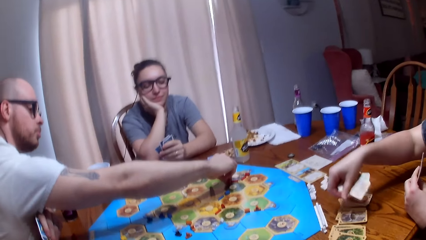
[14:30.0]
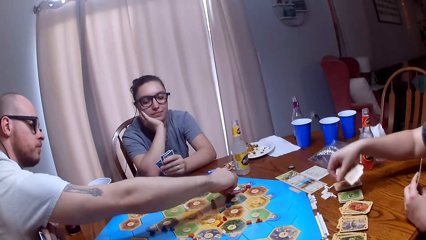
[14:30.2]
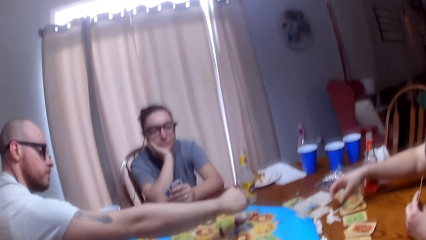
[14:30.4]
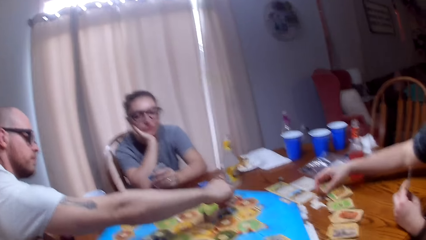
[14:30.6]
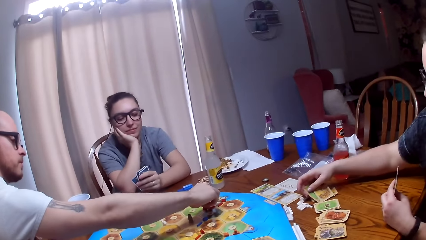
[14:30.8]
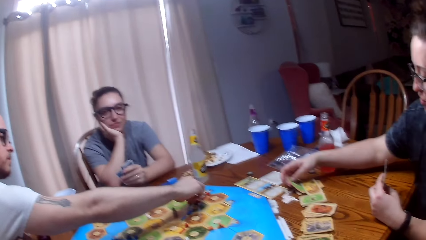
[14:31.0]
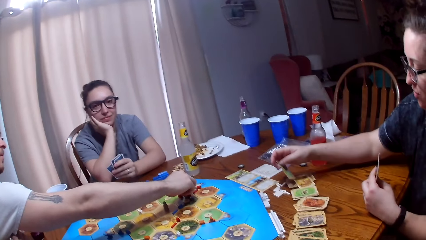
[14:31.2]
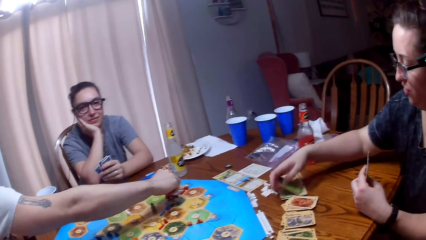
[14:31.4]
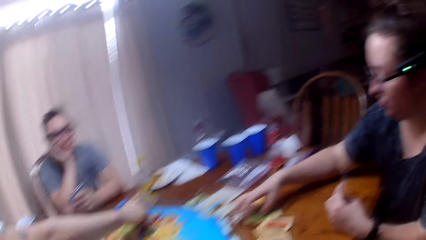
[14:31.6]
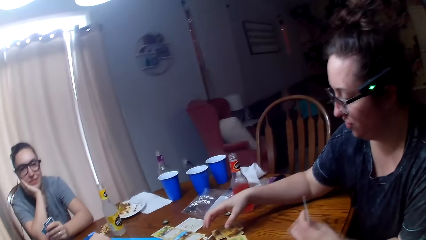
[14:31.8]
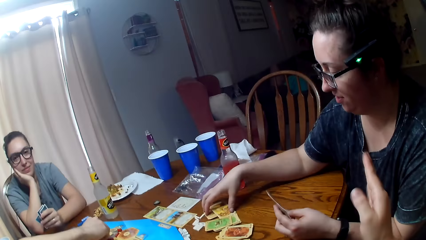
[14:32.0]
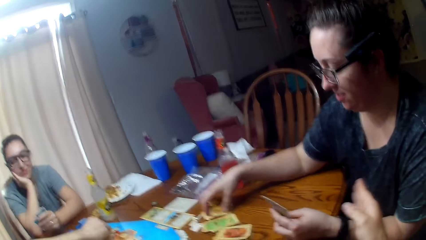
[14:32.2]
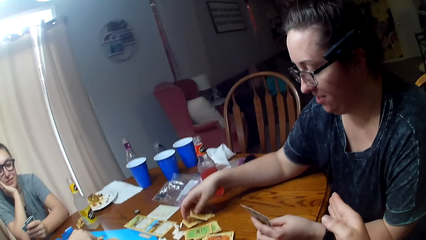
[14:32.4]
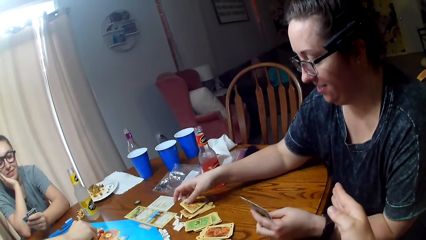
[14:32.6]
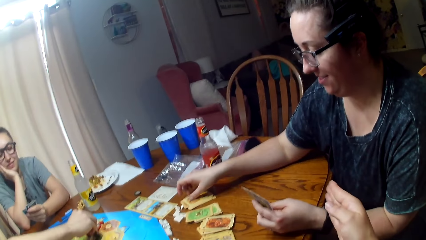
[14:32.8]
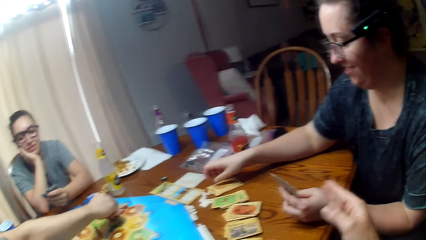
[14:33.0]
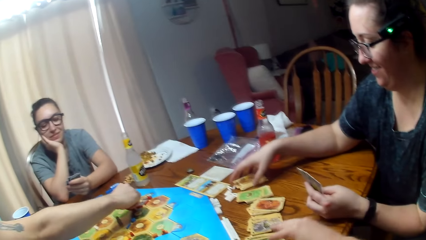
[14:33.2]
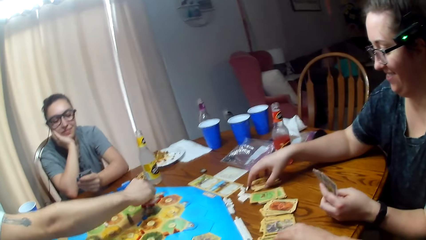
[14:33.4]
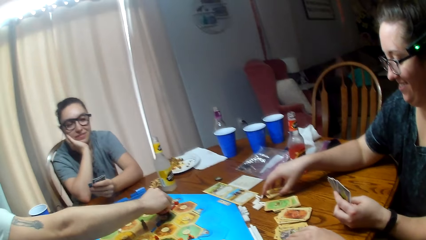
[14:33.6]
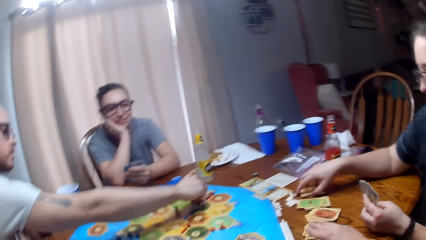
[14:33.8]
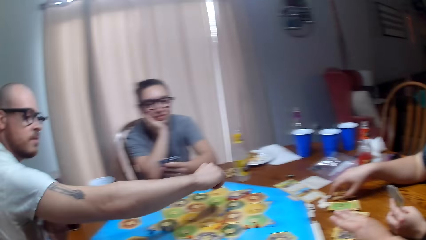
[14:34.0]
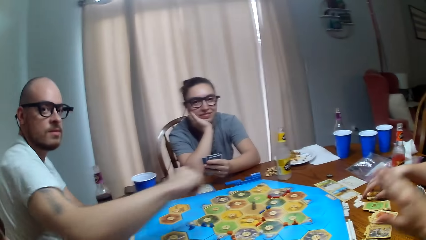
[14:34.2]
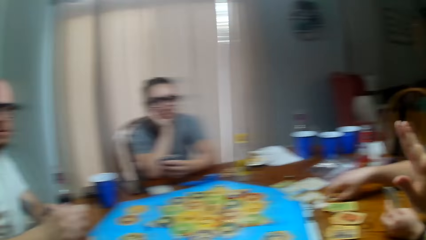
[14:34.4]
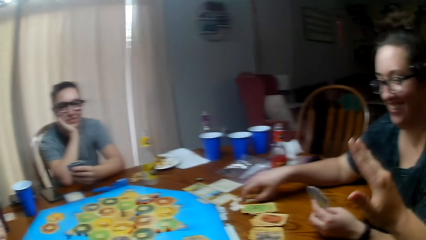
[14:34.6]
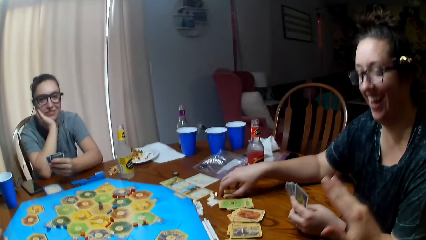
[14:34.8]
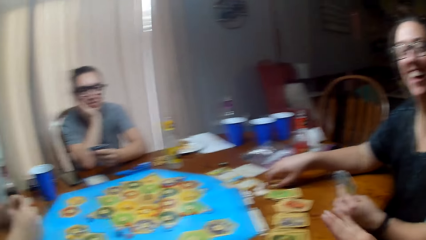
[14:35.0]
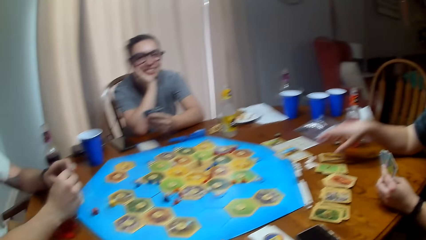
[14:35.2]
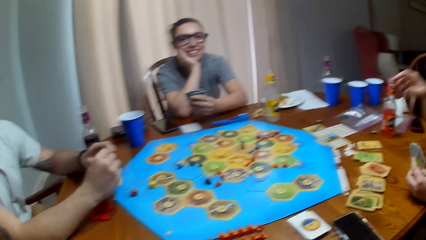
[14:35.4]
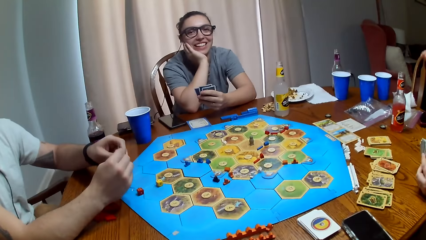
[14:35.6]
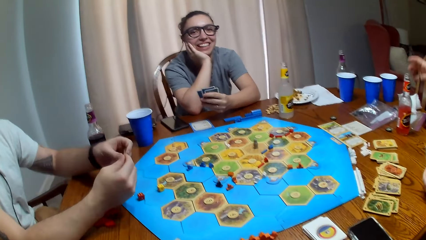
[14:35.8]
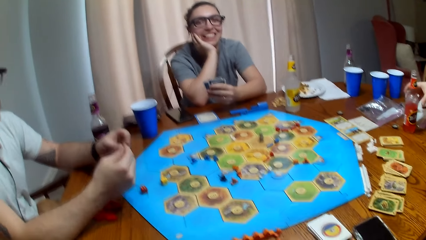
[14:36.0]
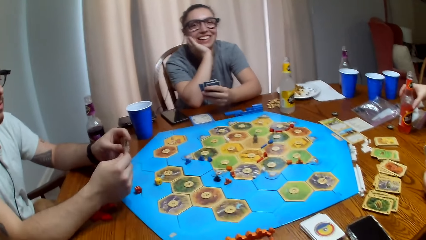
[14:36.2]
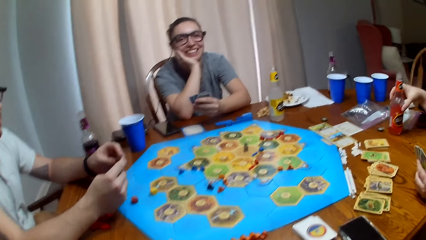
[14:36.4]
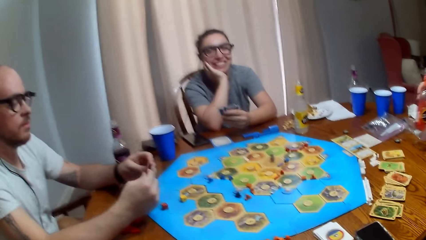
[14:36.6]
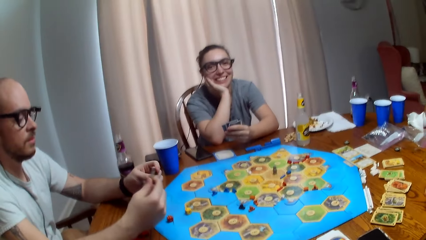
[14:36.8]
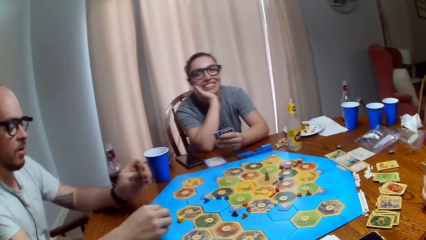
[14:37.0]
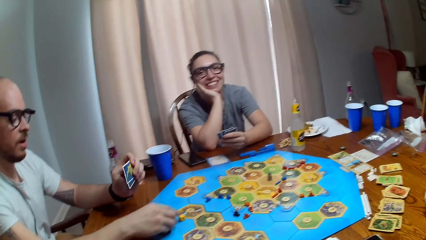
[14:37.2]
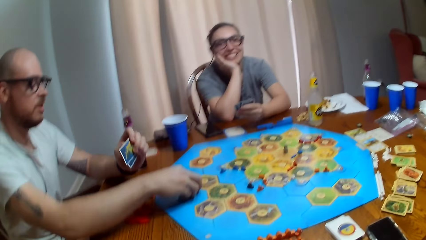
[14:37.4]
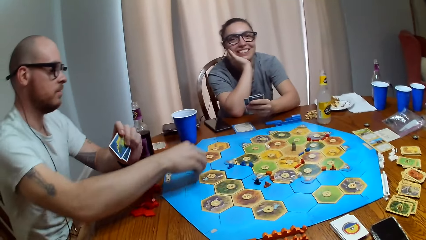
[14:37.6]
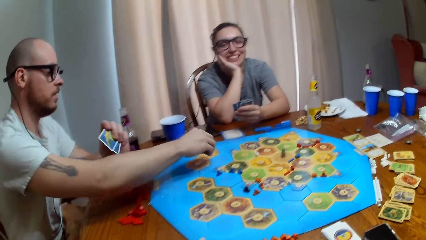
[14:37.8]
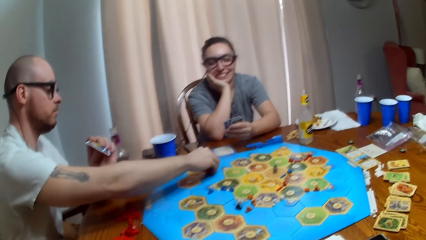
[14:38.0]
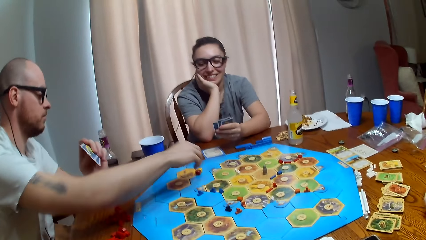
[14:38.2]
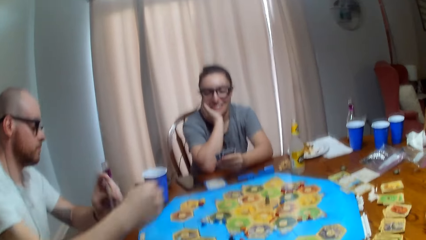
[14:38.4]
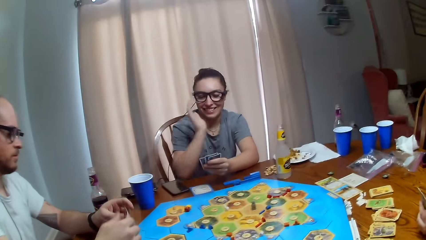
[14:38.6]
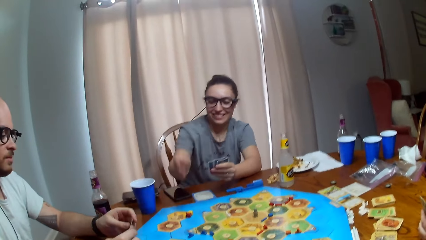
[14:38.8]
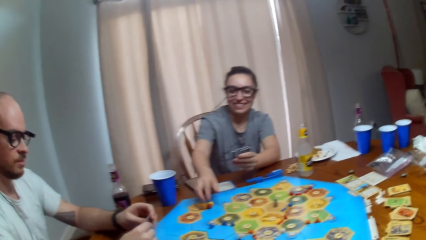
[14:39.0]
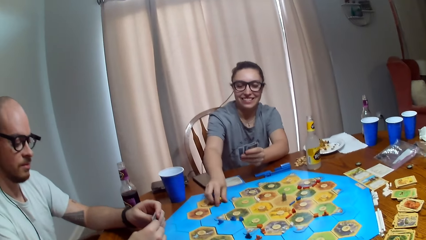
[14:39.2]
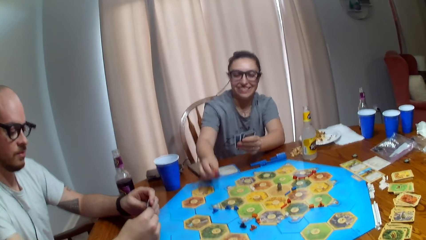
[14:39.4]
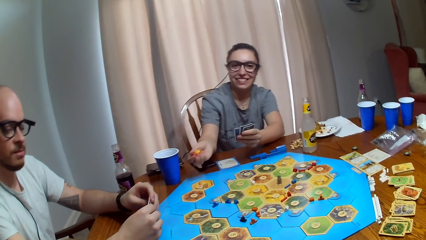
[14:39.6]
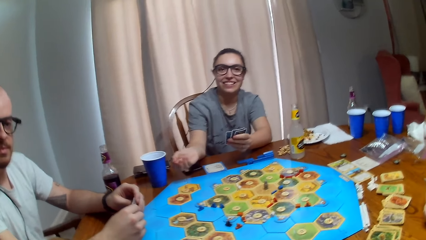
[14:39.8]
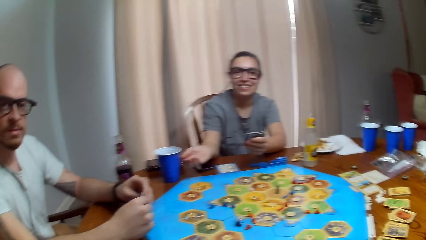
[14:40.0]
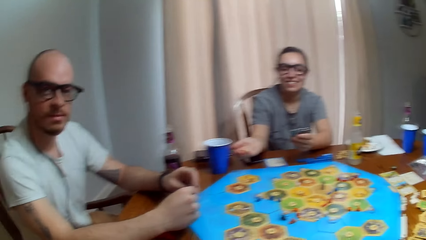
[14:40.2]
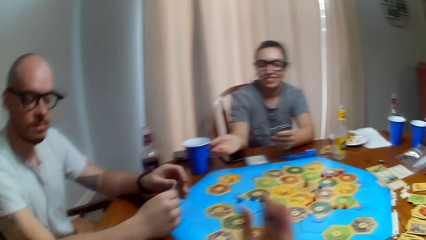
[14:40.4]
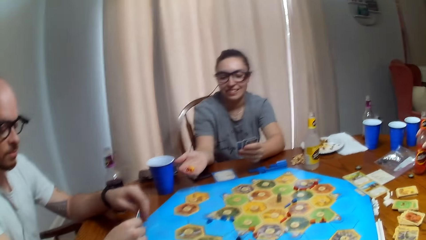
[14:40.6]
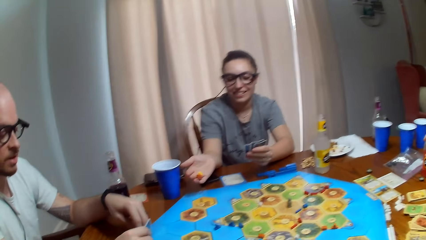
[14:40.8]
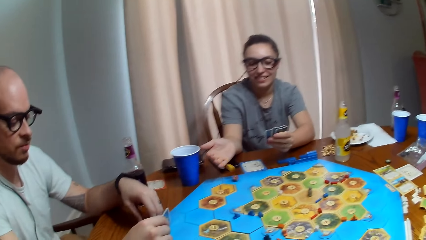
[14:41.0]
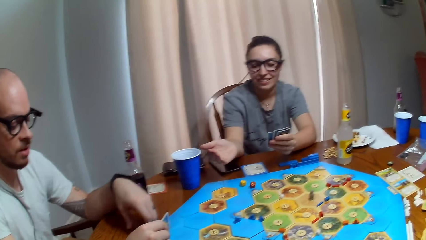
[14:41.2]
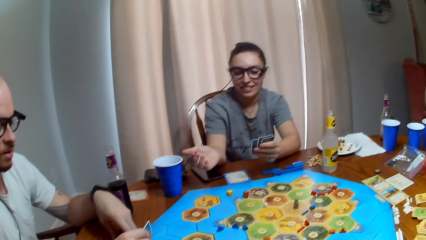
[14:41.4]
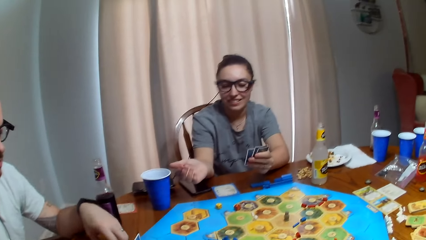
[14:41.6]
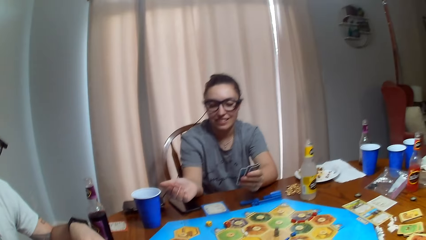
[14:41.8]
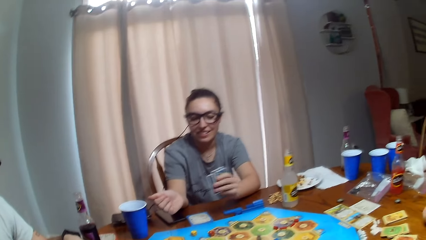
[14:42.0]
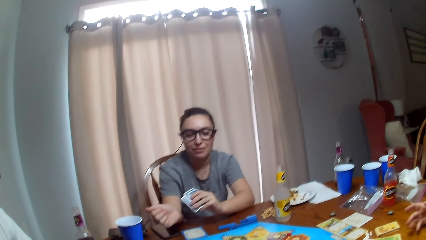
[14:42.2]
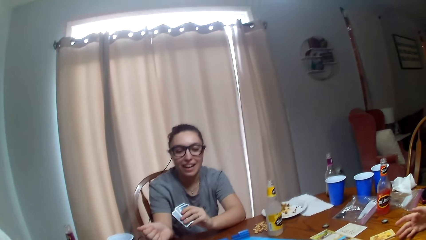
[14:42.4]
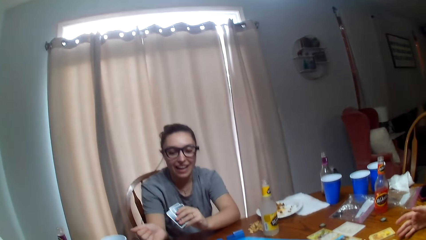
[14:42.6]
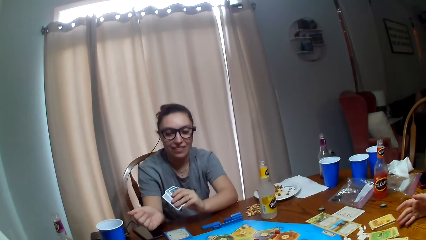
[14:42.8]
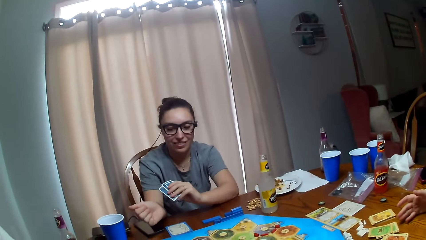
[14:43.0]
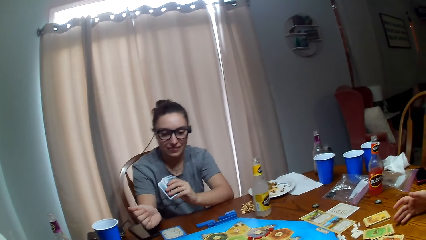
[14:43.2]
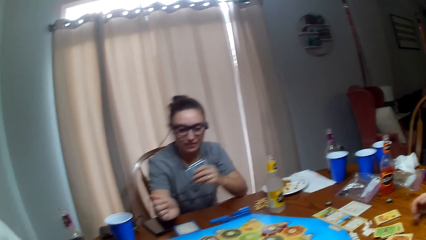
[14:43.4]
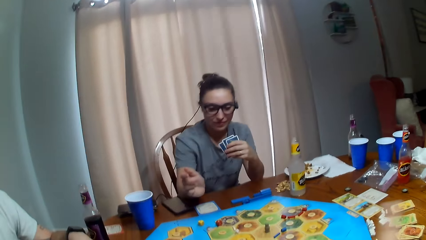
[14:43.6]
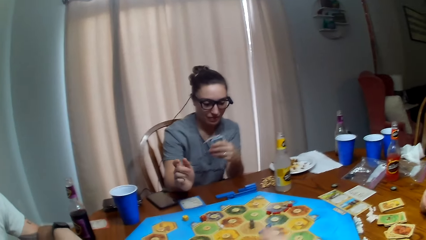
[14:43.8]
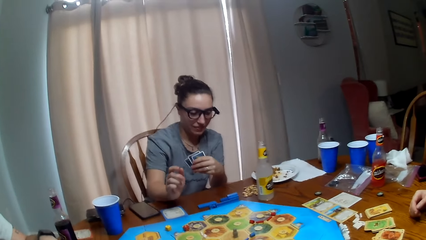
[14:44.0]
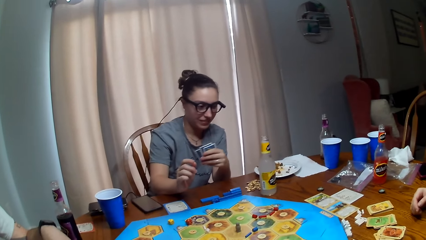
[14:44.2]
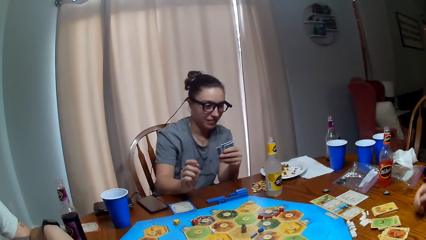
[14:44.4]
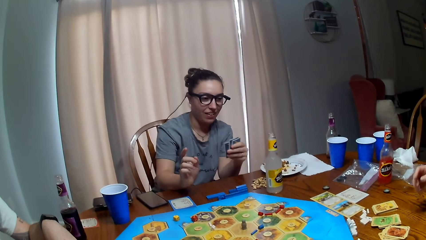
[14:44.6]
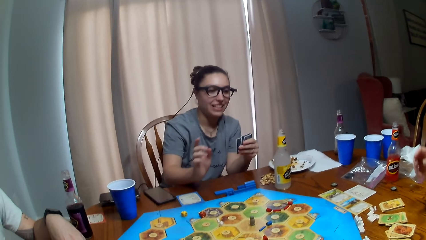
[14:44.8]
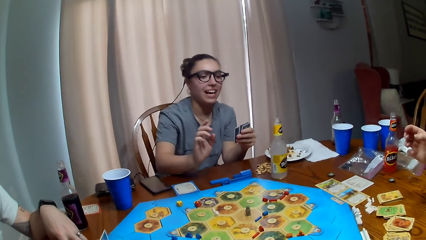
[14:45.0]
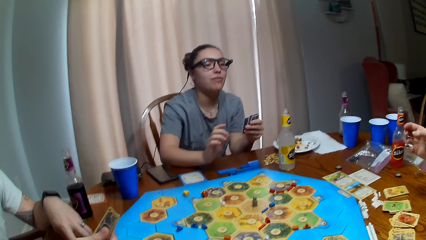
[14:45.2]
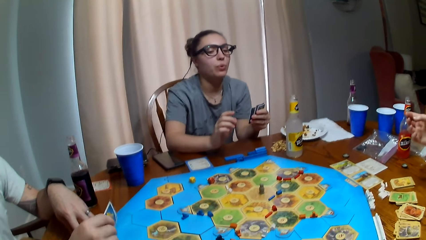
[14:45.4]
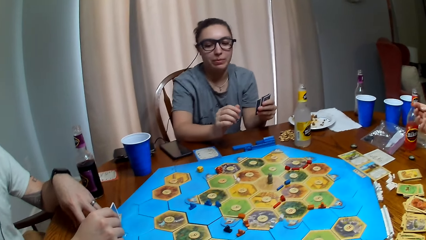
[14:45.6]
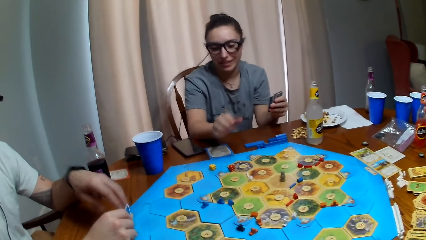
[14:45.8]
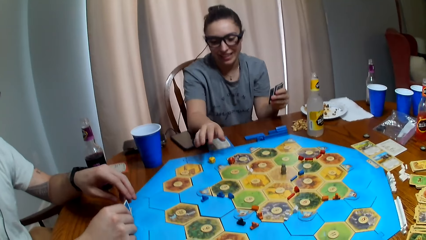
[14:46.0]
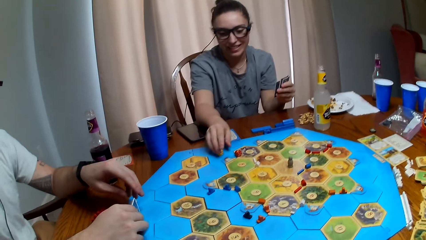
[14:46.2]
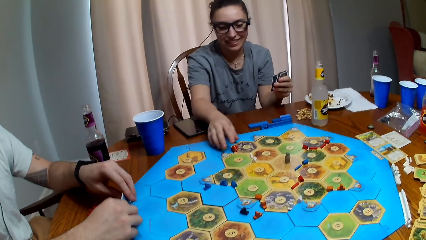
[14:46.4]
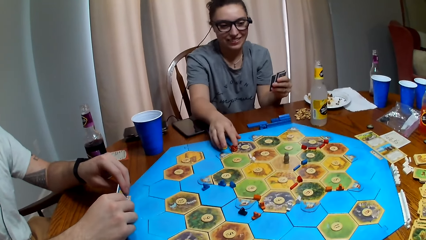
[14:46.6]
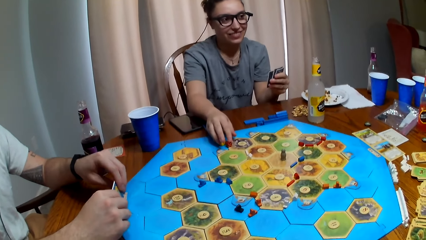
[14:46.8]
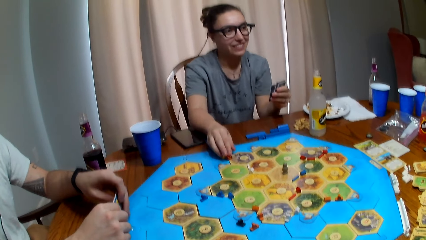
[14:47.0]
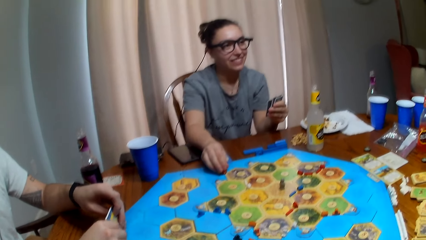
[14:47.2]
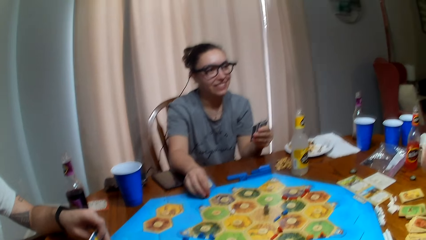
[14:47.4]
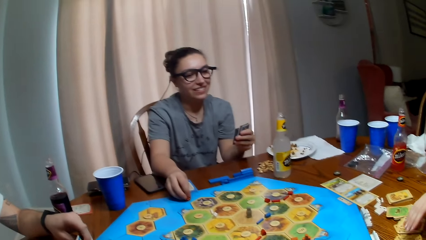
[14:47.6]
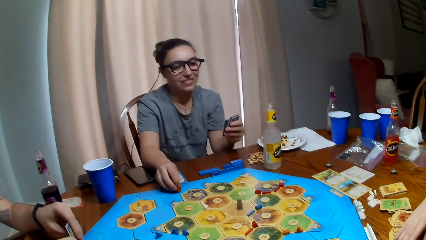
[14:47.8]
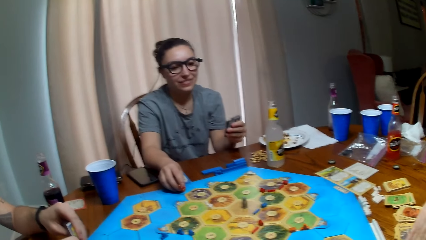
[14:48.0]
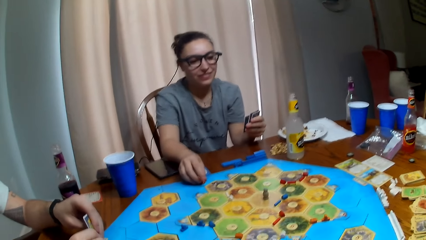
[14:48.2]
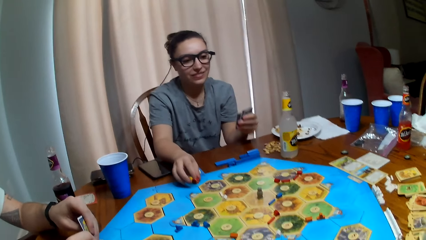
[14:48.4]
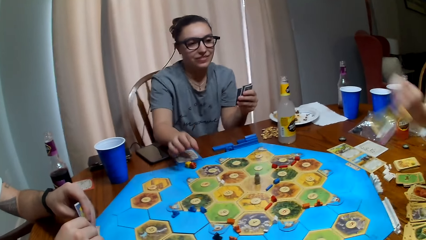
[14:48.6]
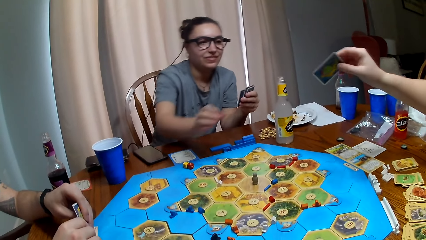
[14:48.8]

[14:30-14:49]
A person places a brick on the board. The camera wearer dialogues with a second person, the first person and a third person. They laugh. The first person passes the dice to the third person. The third person picks the dice from the table. The second person talks. The third person rolls the dice on the table and drops the dice on the table. The camera wearer dialogues with the second person, the first person and the third person. They laugh. The first person talks.
